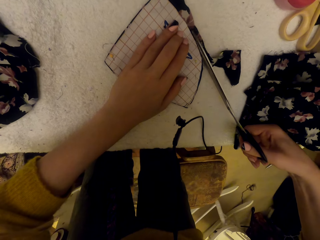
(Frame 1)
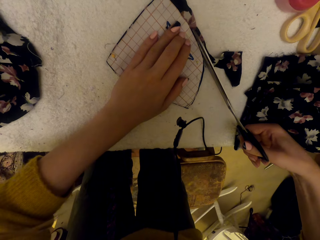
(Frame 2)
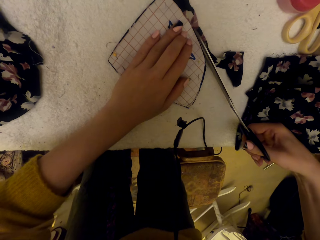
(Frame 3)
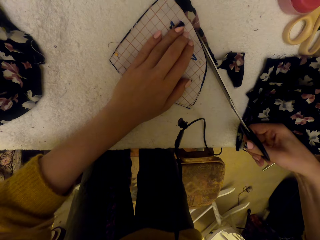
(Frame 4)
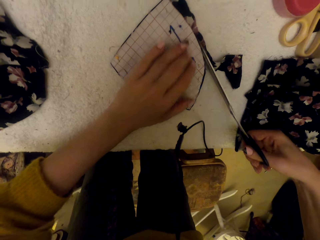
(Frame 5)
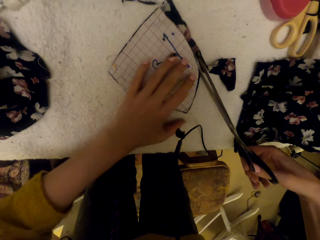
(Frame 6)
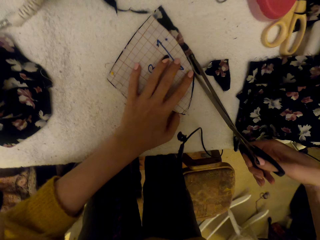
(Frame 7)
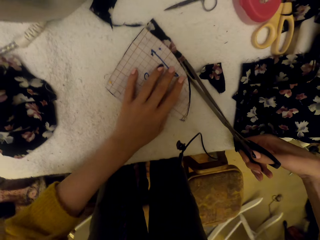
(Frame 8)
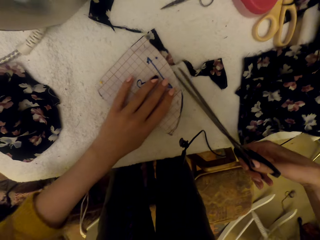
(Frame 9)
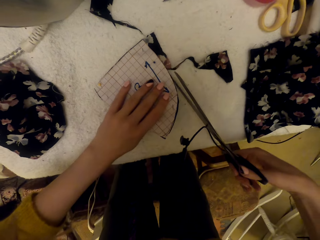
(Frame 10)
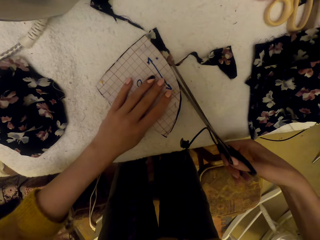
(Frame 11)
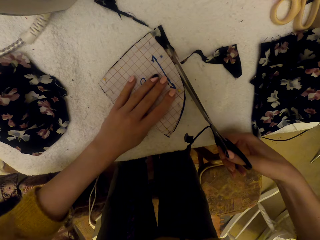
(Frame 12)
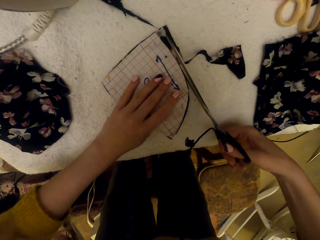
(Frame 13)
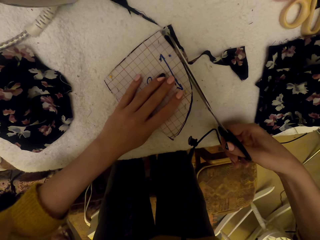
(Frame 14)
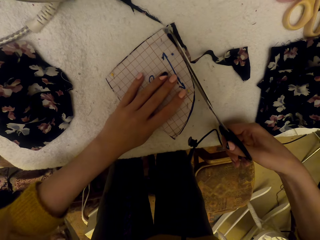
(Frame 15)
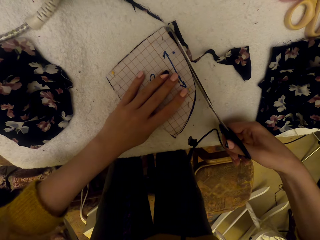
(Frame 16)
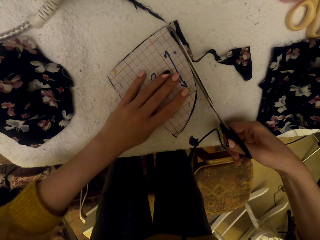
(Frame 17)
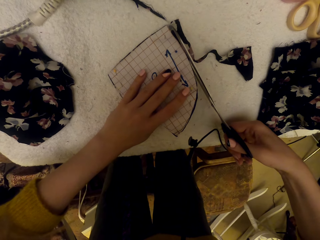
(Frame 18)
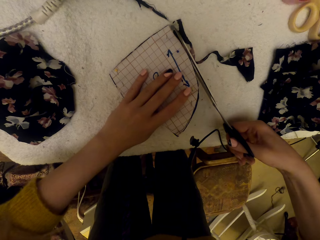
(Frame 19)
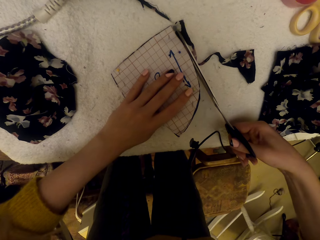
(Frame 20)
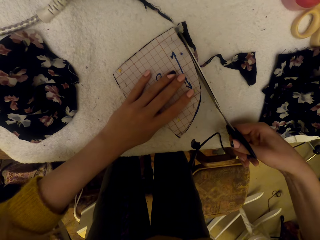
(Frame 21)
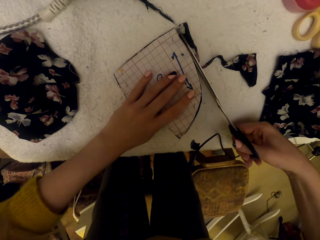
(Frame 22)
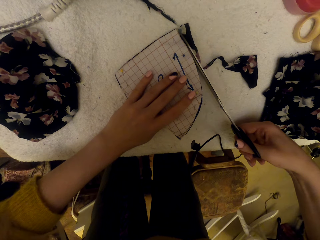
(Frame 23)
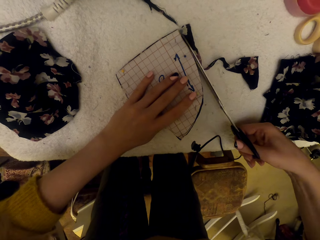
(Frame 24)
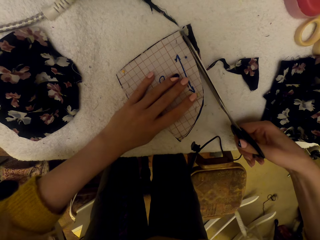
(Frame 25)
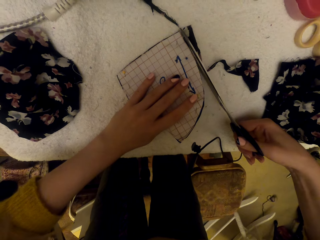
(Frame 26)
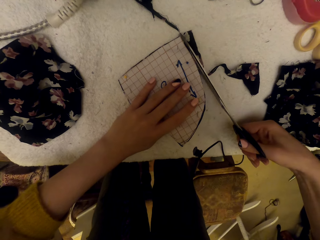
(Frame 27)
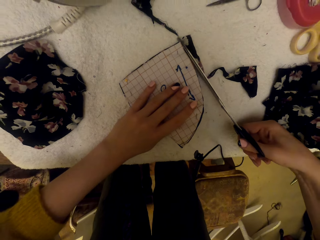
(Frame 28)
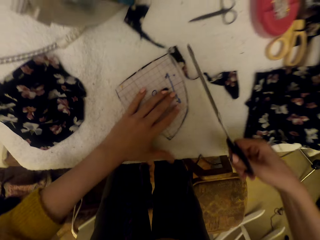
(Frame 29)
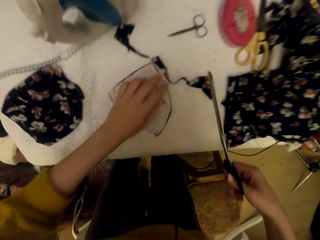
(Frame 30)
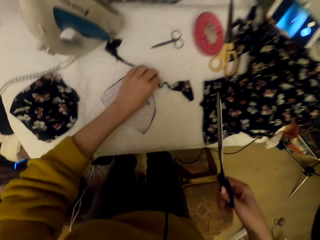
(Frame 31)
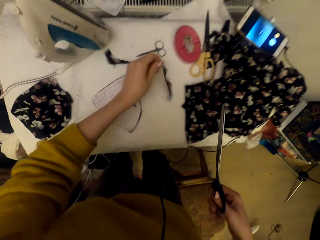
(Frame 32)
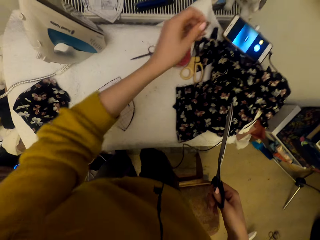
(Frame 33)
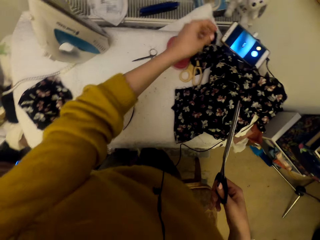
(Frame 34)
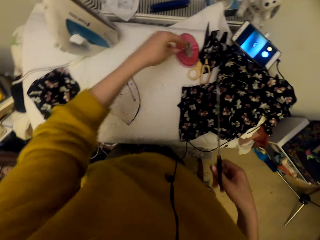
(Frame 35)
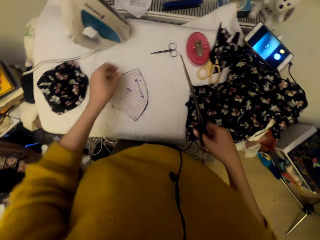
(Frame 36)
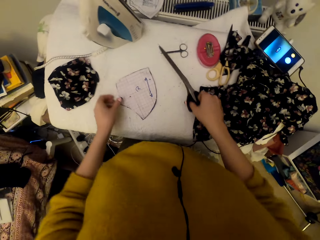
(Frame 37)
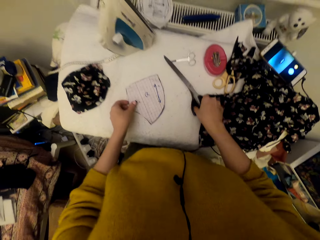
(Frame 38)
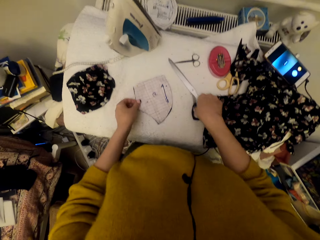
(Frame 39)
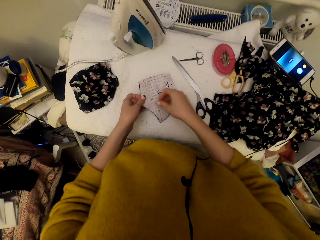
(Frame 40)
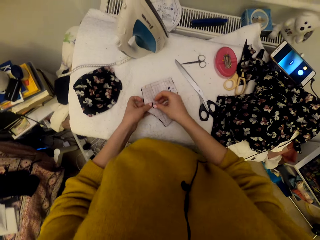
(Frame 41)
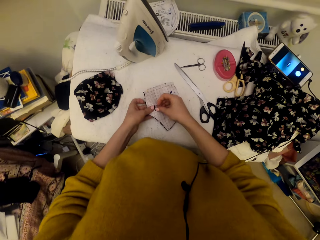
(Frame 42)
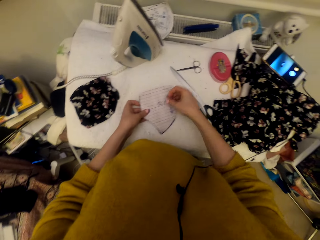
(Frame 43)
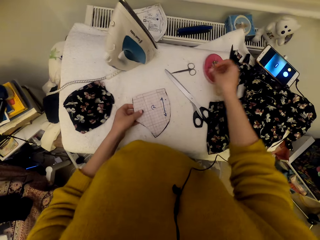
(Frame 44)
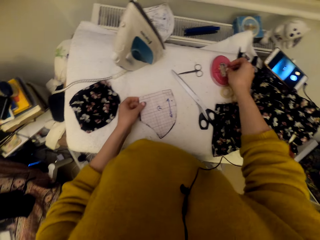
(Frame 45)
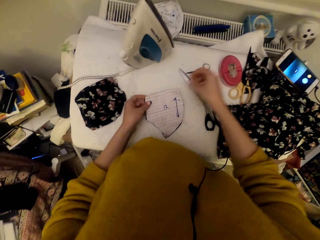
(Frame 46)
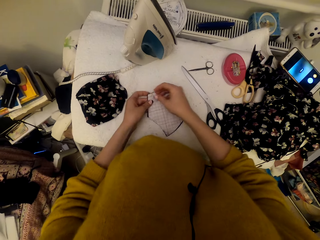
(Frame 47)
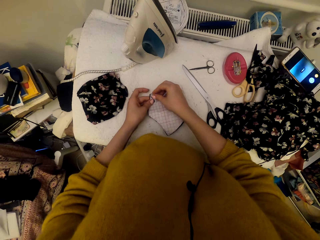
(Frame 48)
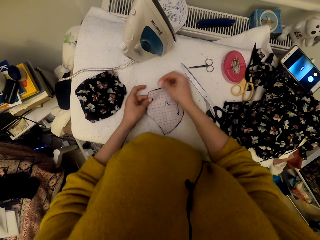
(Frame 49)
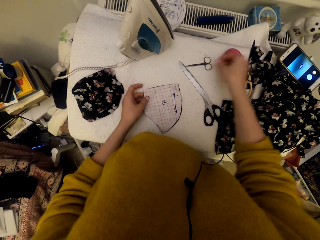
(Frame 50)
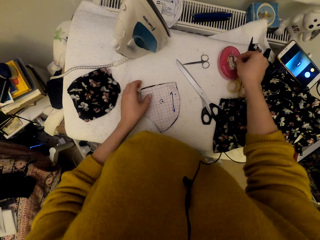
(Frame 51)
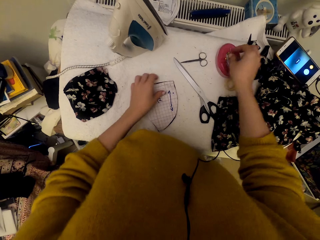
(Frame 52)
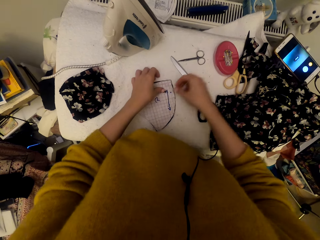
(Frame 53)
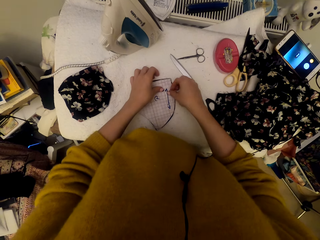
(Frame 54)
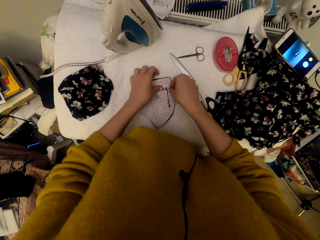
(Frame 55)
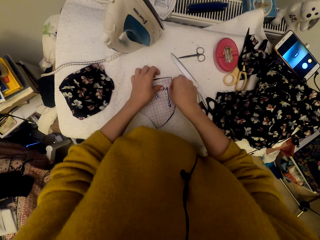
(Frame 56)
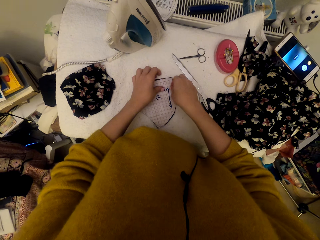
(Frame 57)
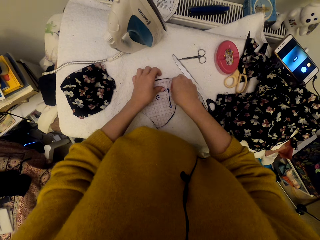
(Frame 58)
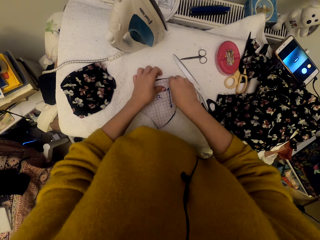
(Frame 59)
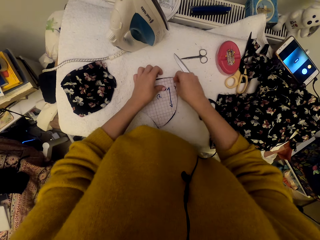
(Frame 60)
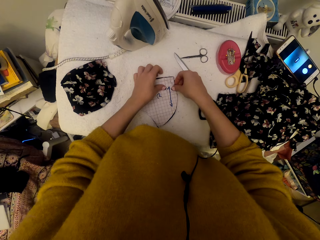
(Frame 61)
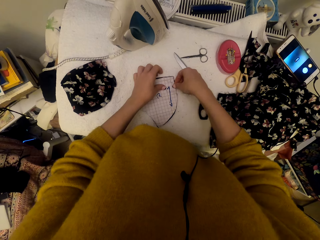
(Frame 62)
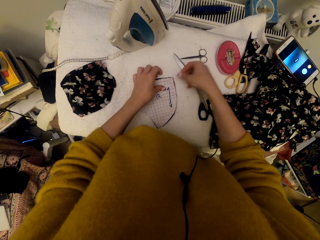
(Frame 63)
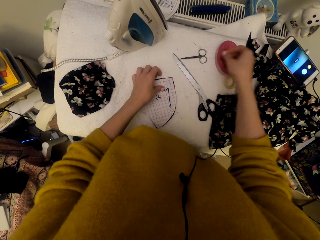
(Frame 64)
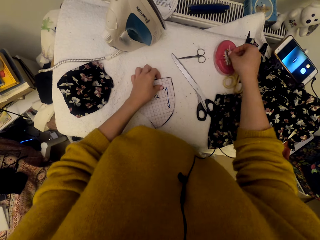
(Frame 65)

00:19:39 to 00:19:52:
The camera wearer adjusts the pinned material piece. They cut the pinned cloth material piece using the scissors. They pick the cut material piece on a table. They drop the cut material piece on the table. They put the scissors on the table. They unpin the cloth material piece. They put the pin in the magnetic pin holder. They unpin the cloth material piece. They put the pin in the magnetic pin holder. They unpin the cloth material piece.

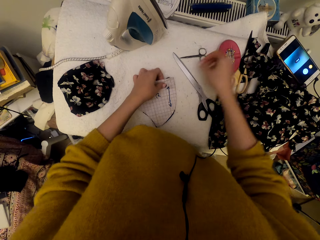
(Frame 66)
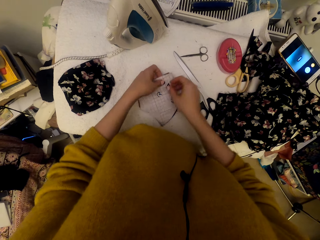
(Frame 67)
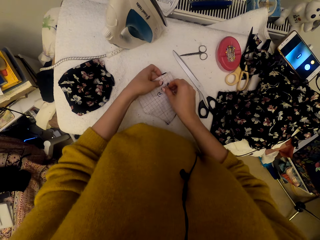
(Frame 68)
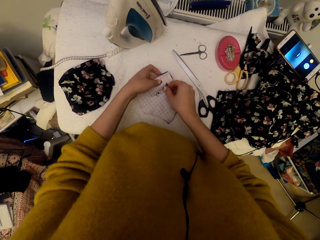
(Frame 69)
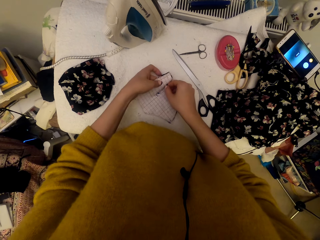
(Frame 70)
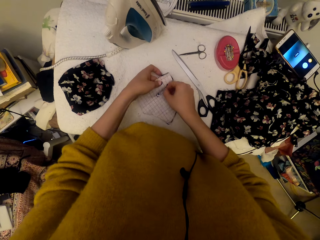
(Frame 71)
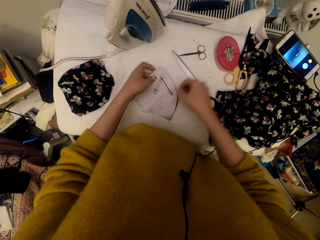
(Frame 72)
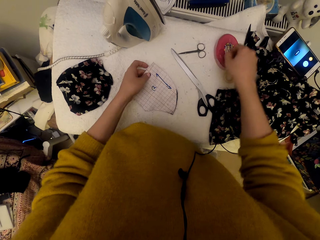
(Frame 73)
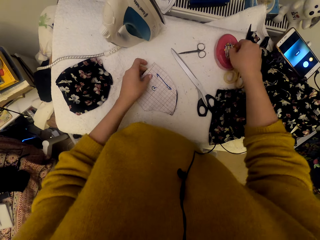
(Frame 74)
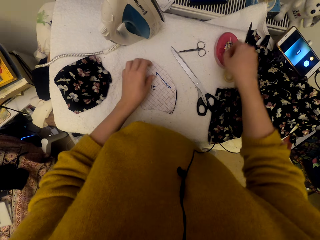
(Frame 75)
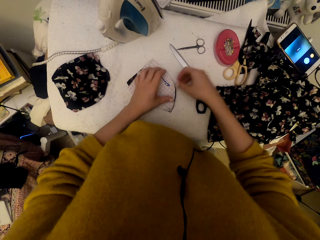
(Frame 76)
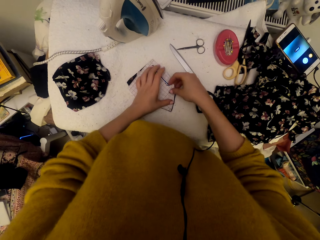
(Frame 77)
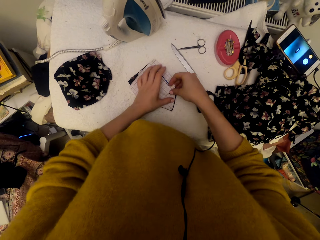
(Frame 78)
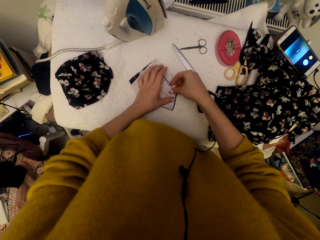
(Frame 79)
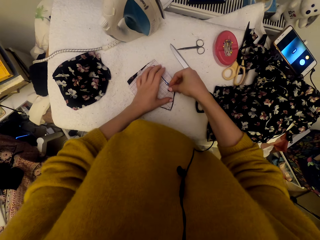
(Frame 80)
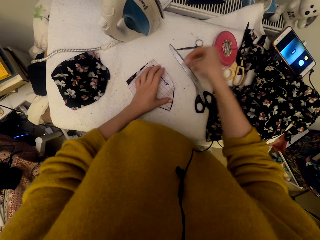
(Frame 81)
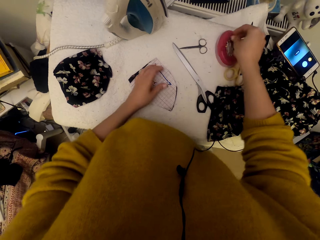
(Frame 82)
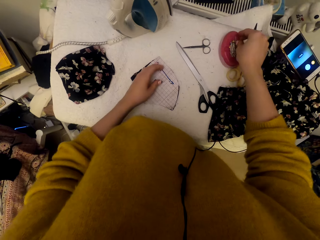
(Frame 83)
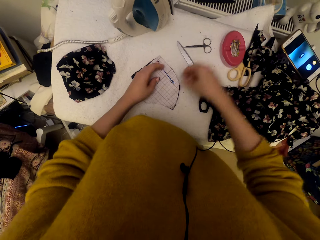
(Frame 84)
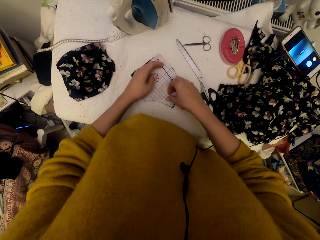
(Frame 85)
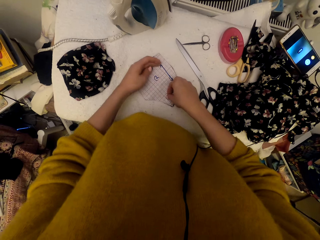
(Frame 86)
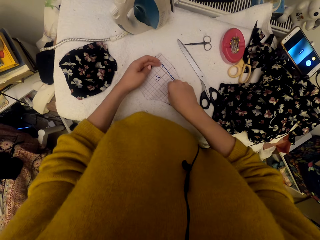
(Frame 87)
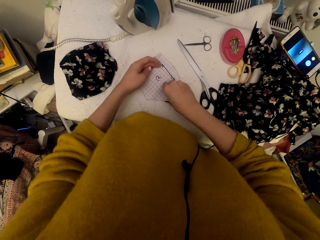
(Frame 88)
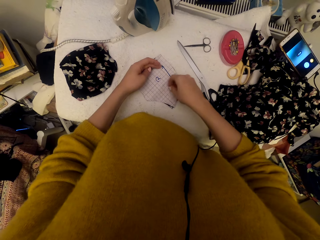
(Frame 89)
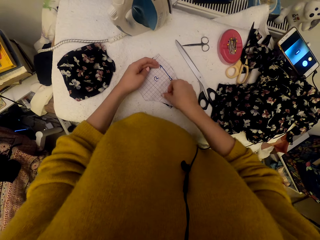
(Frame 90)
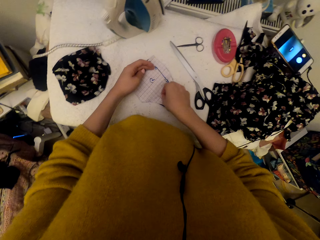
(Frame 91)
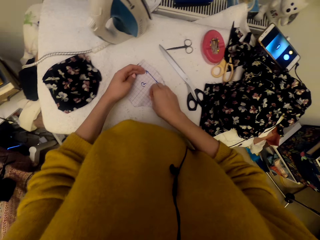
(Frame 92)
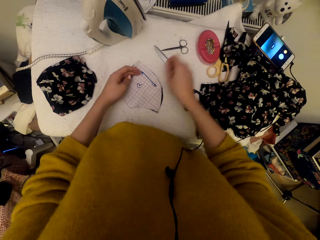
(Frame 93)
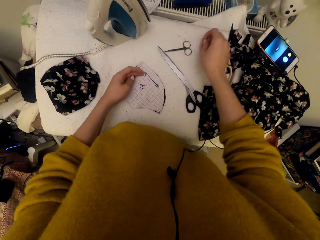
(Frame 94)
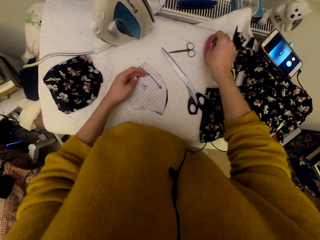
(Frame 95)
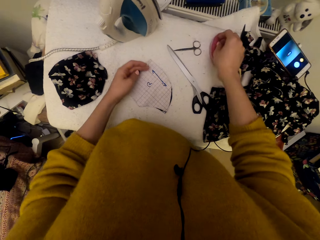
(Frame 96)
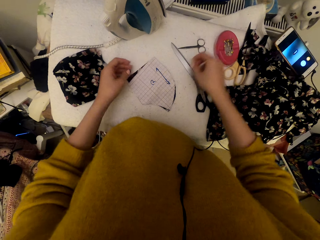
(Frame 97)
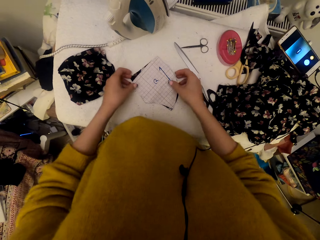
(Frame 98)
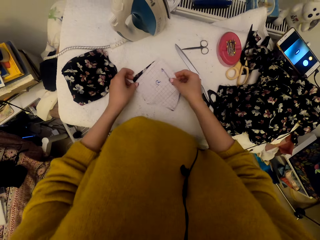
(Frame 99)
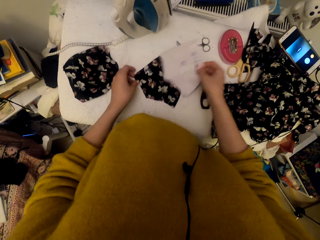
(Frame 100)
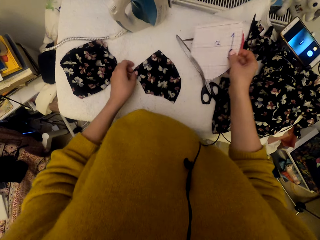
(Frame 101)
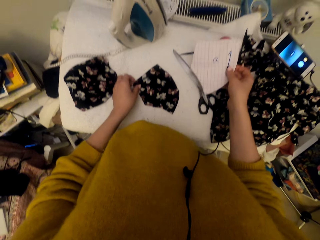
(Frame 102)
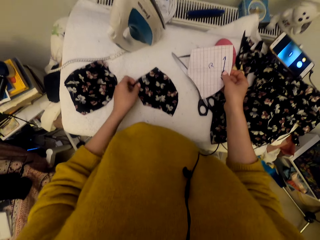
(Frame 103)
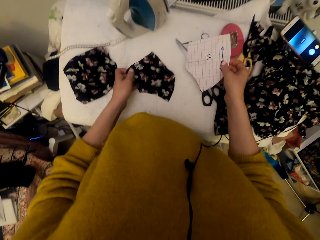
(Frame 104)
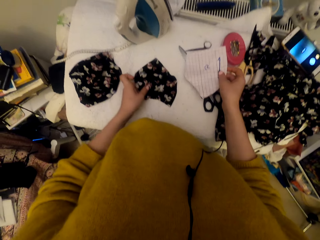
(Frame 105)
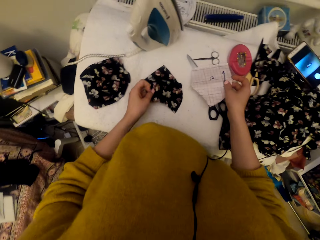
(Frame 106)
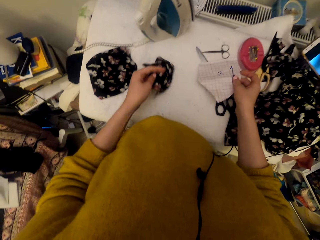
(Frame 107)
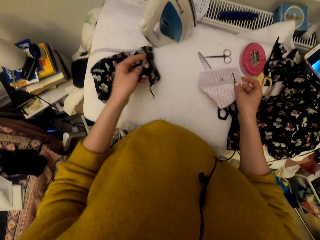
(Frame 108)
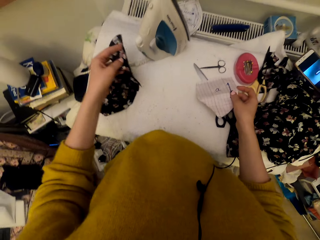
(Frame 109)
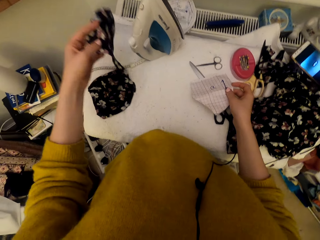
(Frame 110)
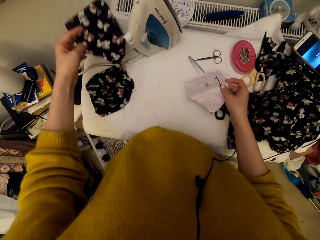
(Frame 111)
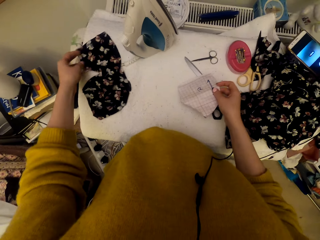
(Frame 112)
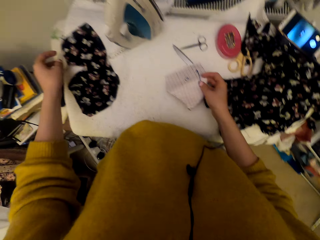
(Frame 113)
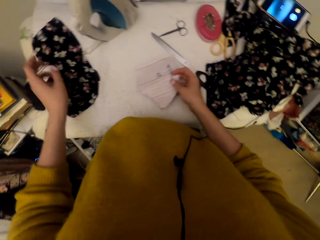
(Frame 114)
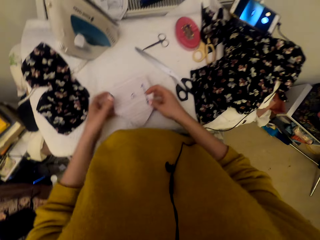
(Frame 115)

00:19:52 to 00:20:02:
The camera wearer puts the pin in the magnetic pin holder. They unpin the cloth material piece. They put the pin in the magnetic pin holder. They unpin the cloth material piece. They put the pin in the magnetic pin holder. They unpin the cloth material piece. They put the pin in the magnetic pin holder. They separate the graph paper piece from the cloth material piece. They pick the paper. They adjust the cloth material piece on the worktable. They pick a material and put down the material.
